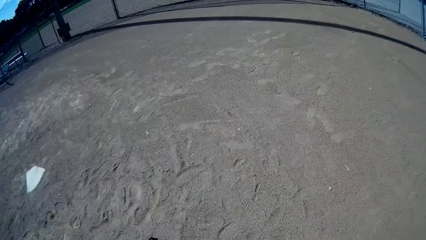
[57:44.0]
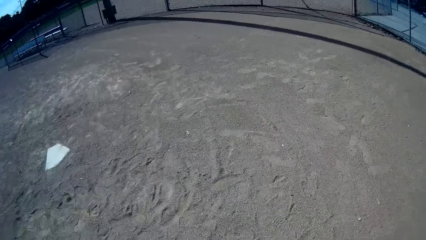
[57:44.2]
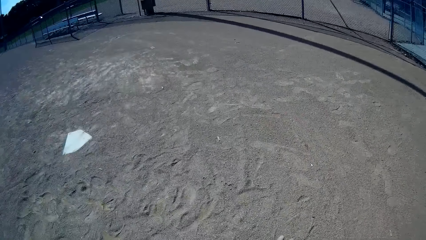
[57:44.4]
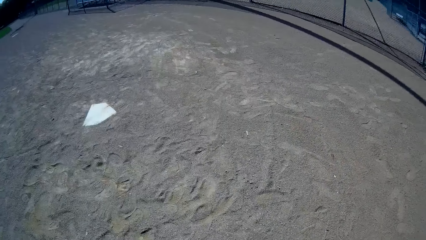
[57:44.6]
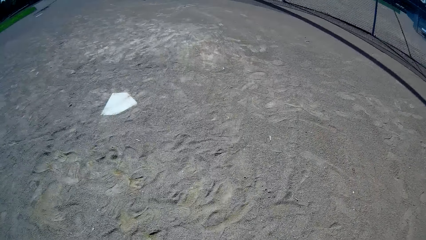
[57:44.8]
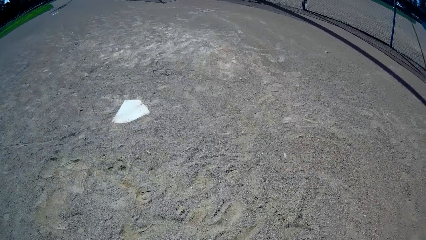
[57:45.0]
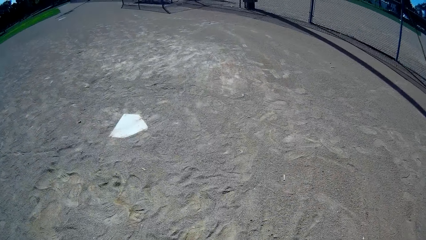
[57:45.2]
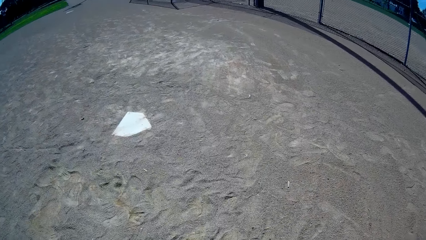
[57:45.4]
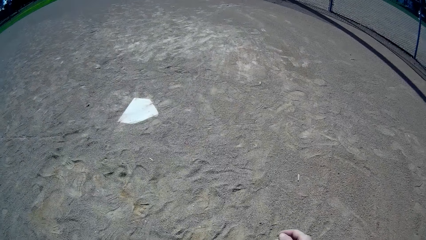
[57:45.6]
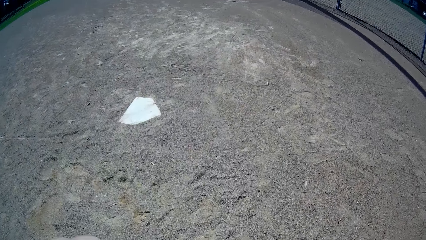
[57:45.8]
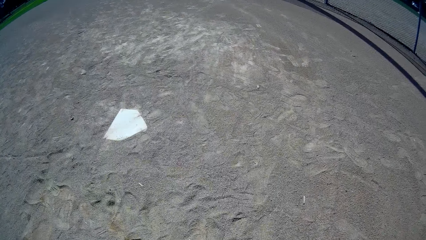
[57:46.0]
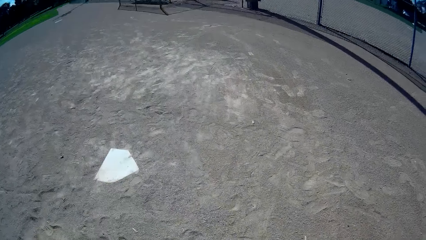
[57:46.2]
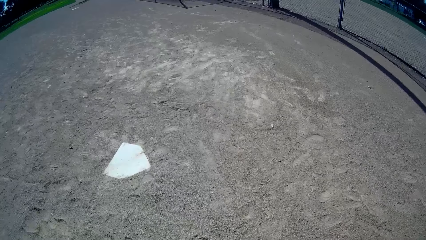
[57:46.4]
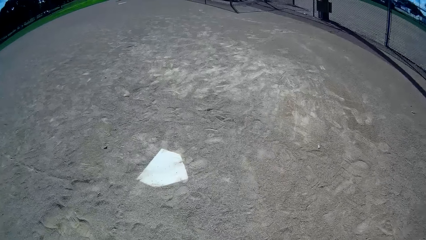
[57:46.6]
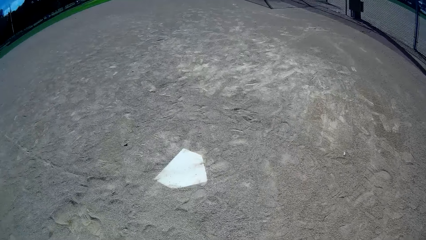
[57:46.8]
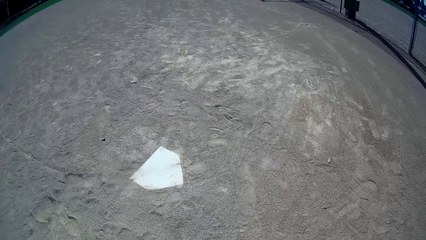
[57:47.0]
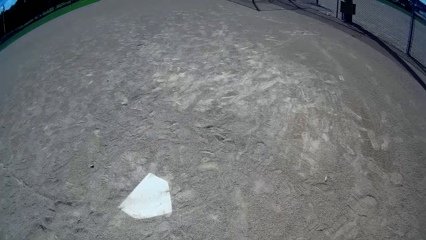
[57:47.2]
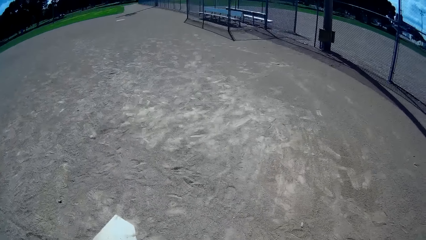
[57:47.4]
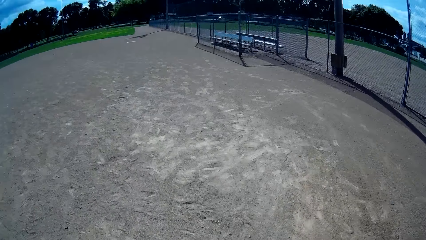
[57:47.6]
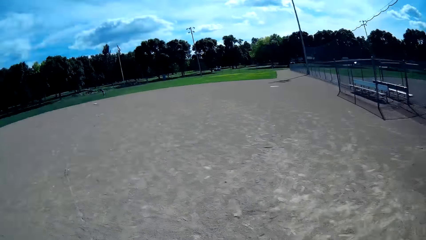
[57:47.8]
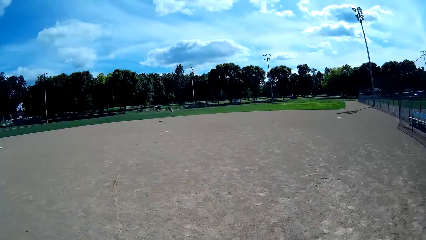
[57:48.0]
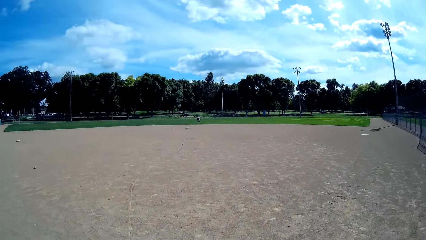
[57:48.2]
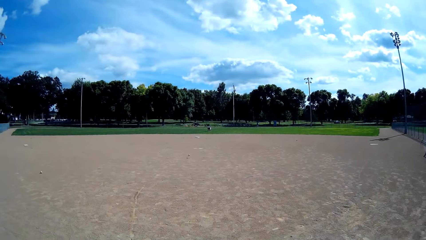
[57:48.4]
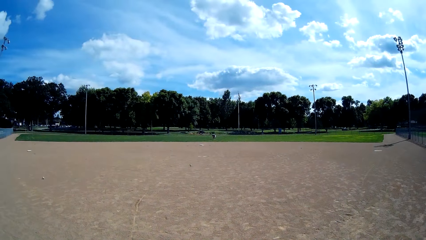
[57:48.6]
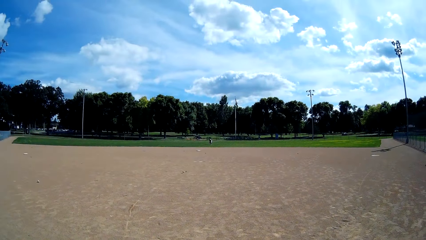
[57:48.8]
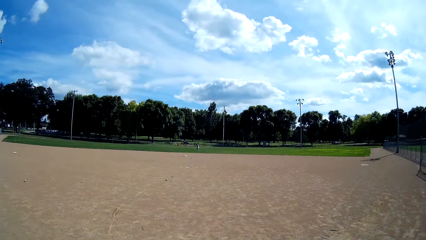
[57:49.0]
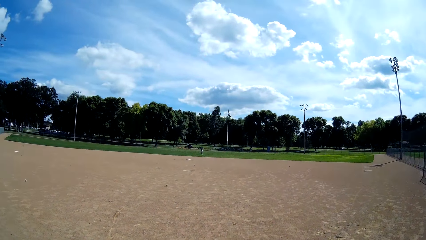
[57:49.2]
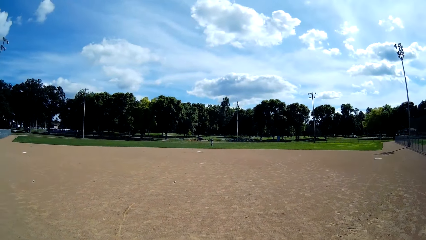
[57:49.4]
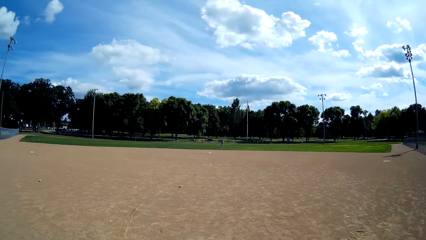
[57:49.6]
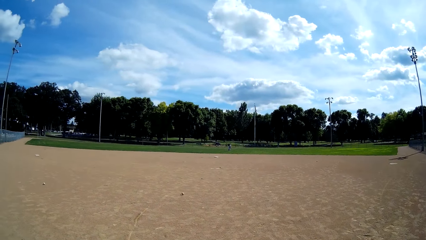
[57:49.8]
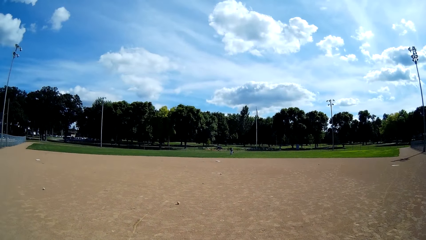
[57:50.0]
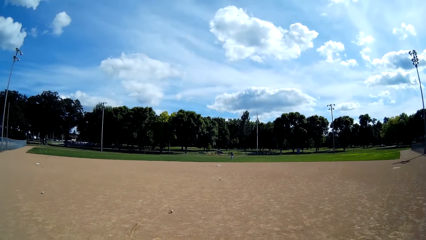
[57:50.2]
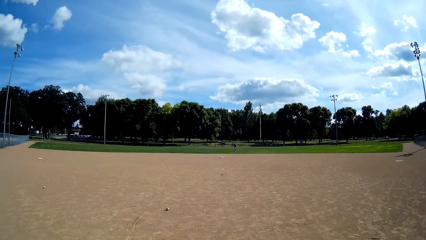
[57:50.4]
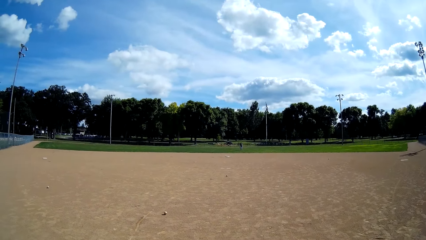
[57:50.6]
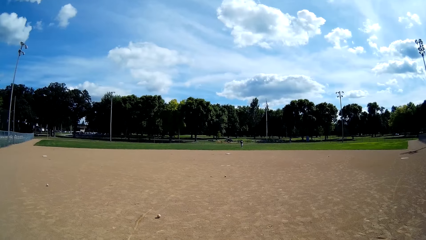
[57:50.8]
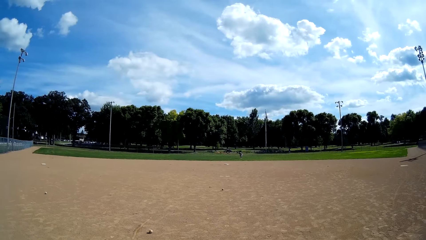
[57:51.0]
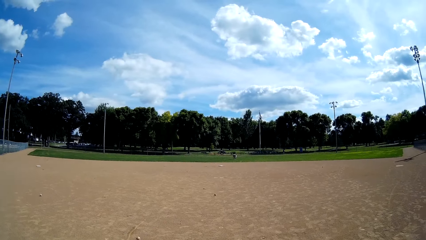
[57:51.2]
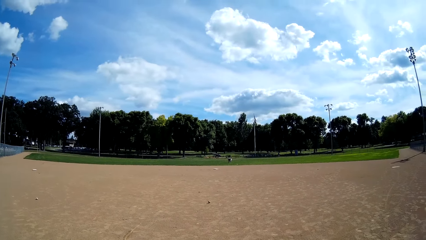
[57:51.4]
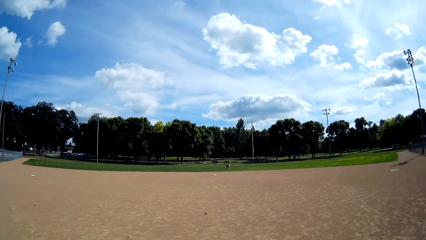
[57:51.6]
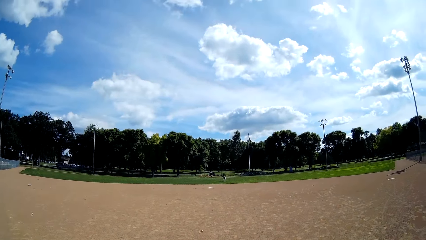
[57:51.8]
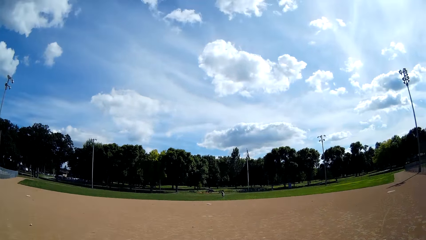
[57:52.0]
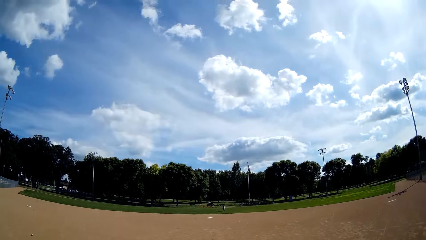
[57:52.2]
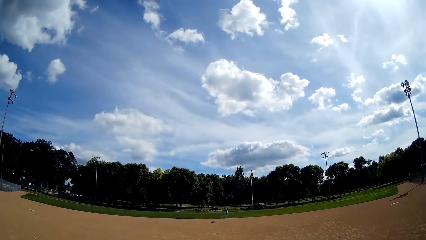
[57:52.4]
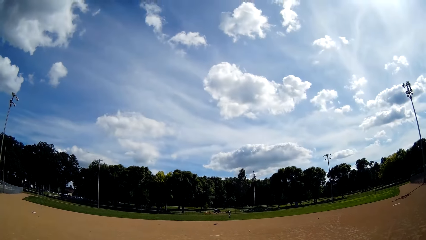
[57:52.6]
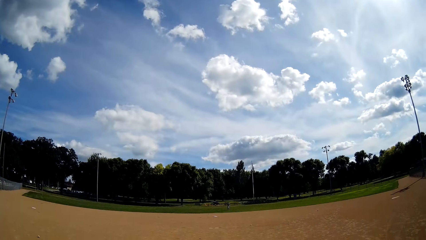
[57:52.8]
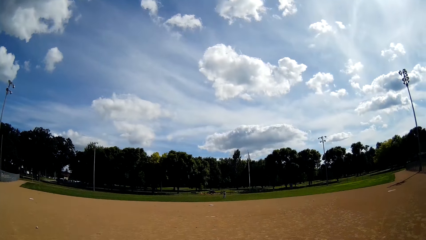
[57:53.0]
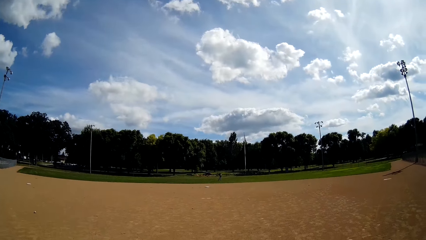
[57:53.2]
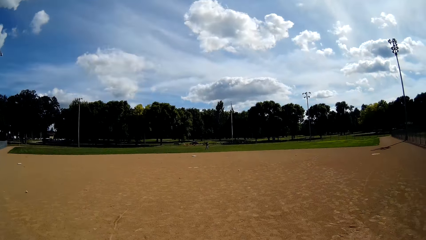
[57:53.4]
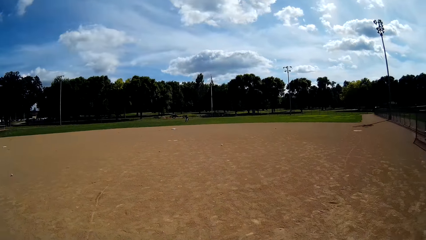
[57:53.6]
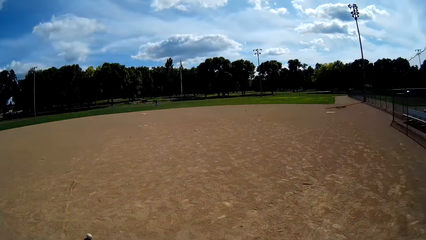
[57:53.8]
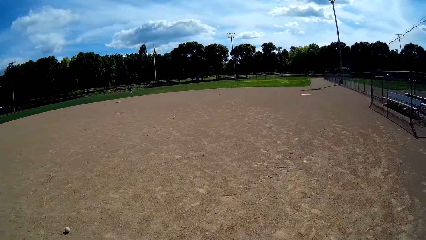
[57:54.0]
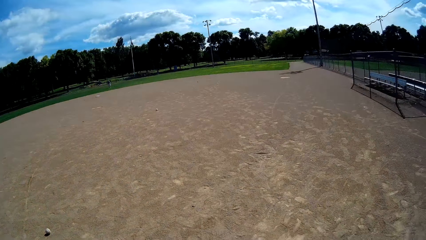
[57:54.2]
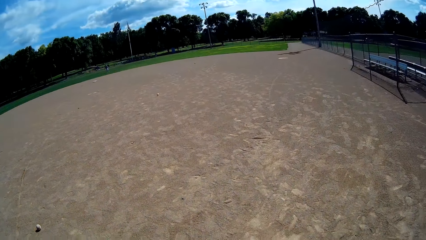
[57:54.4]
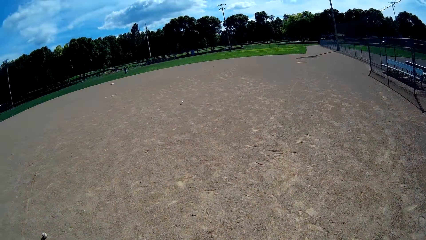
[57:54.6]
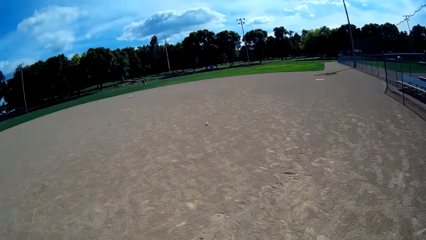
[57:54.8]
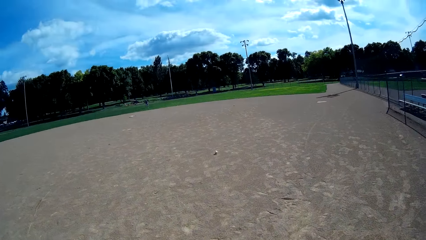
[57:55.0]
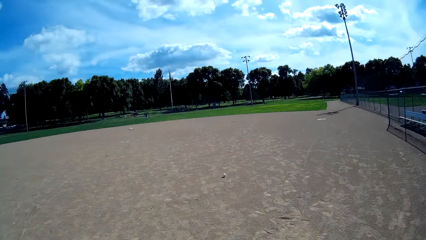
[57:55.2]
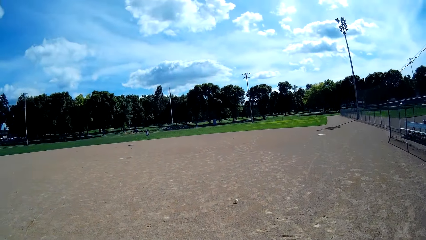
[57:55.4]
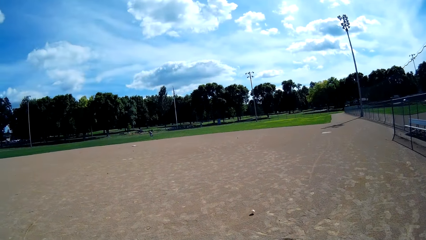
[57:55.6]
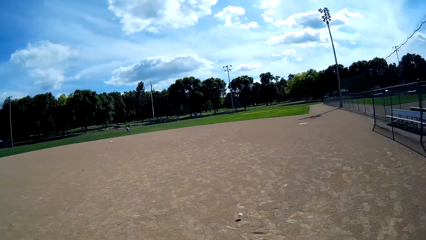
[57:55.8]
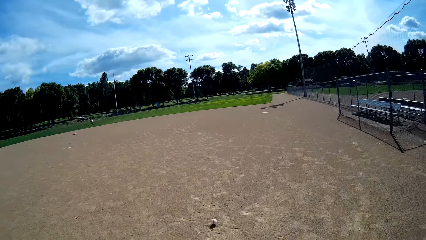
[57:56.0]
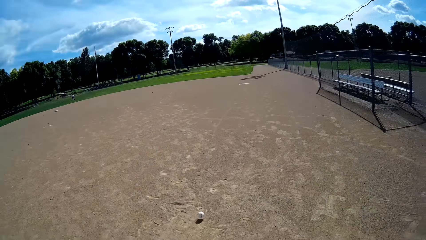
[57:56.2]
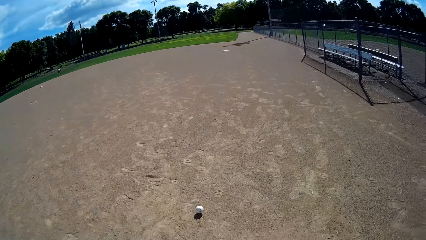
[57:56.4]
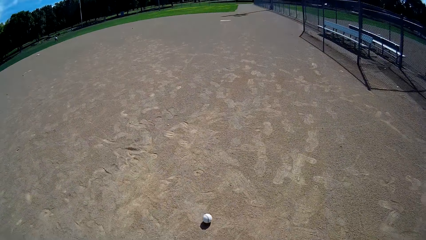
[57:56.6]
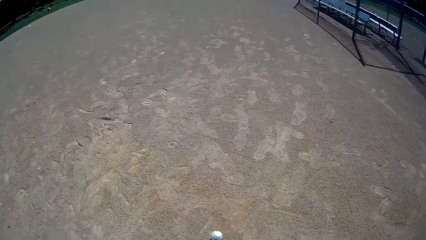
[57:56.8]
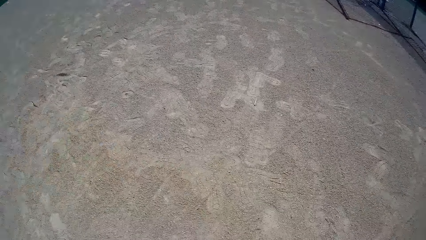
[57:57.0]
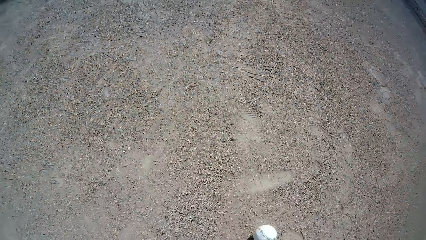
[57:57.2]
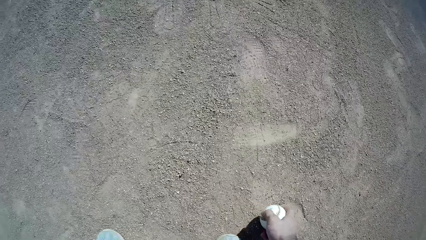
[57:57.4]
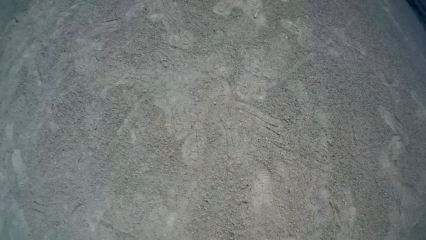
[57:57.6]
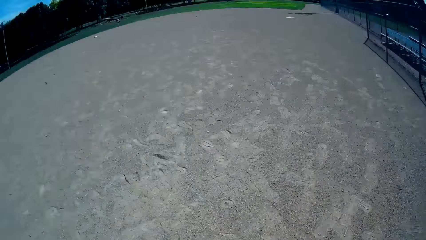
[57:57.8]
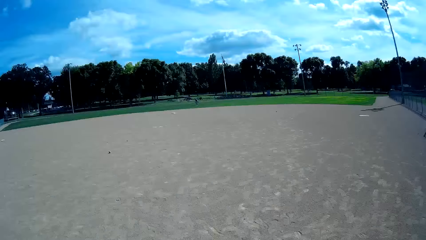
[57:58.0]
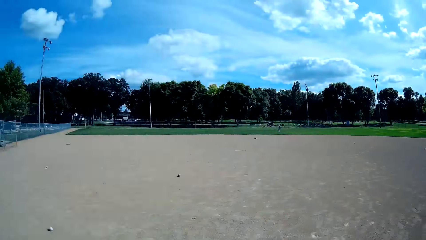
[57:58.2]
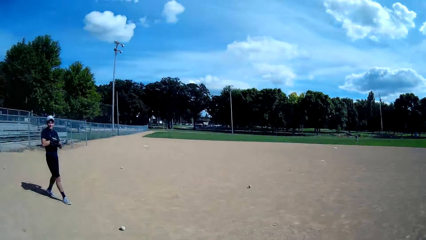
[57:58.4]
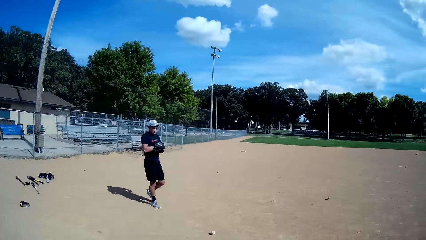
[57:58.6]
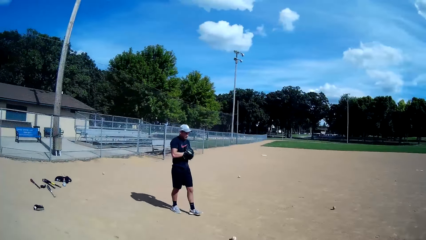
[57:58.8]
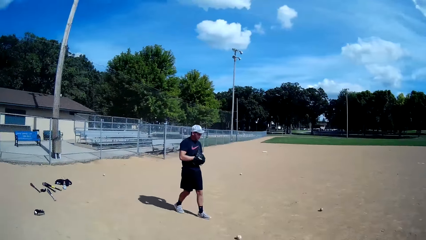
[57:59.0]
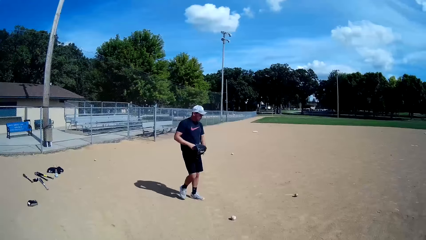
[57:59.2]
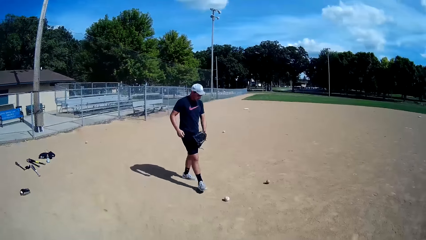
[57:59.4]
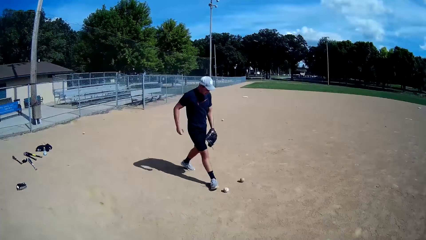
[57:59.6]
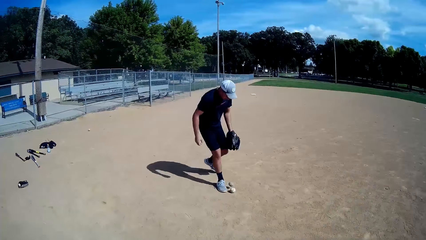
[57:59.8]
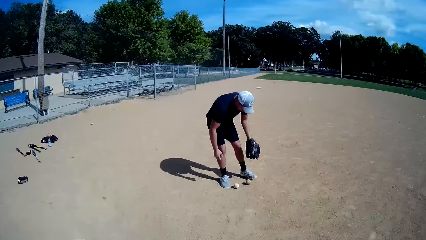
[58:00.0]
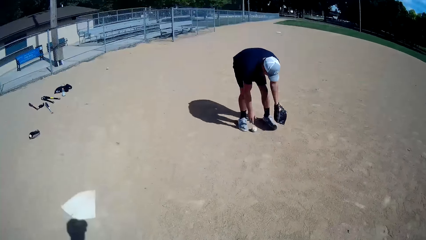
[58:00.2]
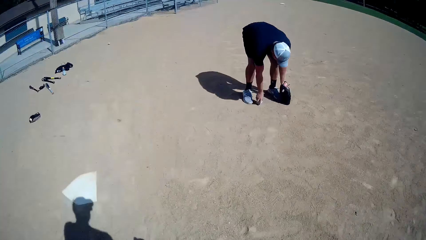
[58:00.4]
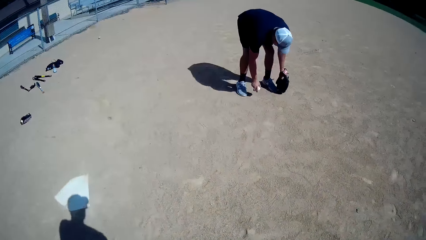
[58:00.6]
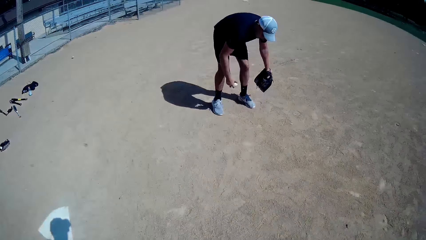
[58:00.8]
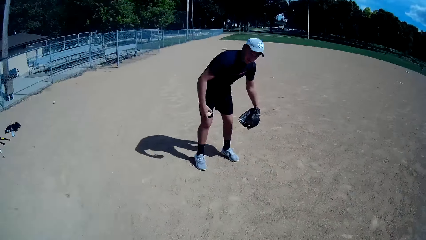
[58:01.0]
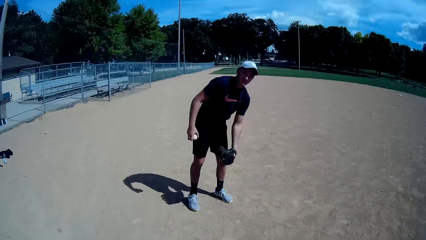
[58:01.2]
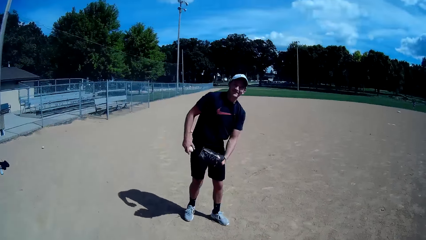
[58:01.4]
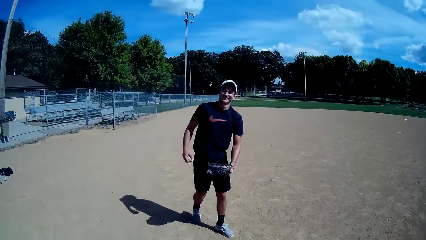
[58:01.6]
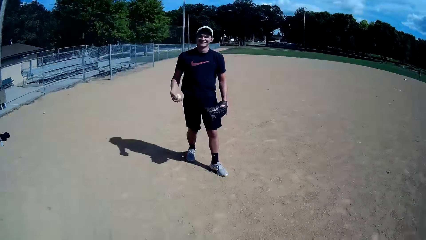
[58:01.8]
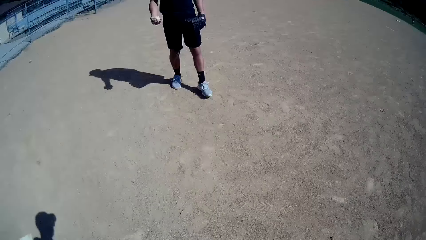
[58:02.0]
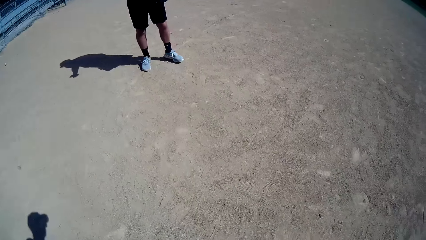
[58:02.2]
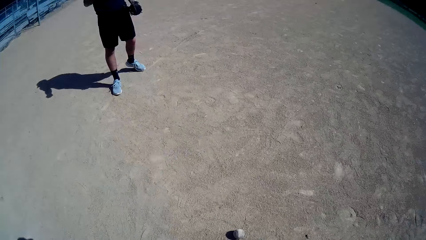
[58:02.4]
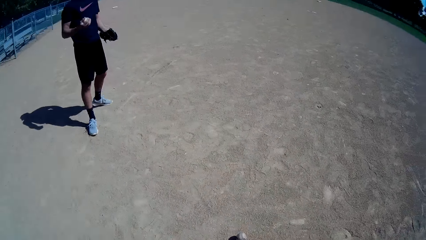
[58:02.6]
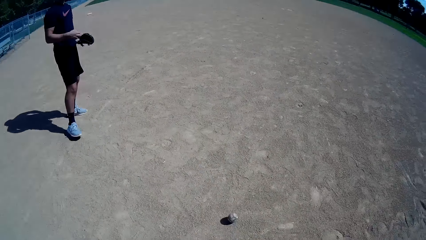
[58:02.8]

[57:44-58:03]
The camera wearer walks around the field. They pick up a baseball from the ground. A man walks around the field. Another man picks up a baseball from the ground.
